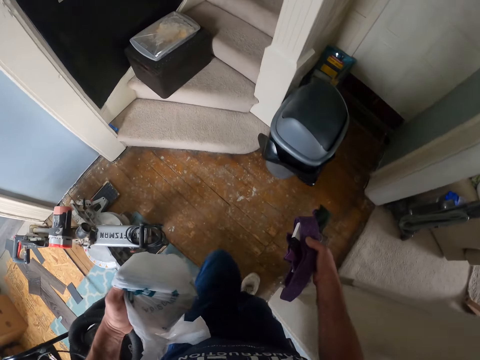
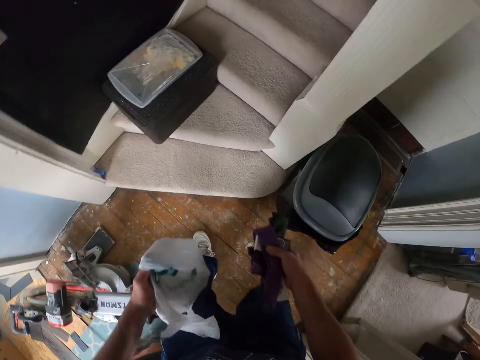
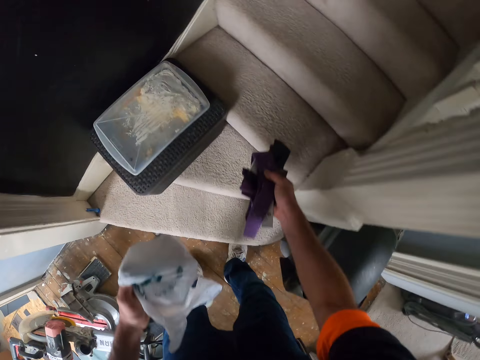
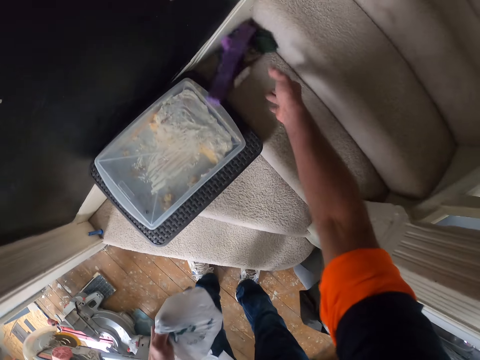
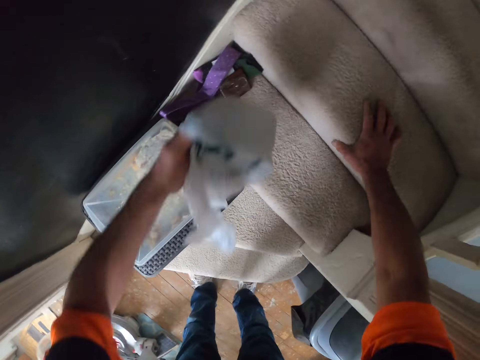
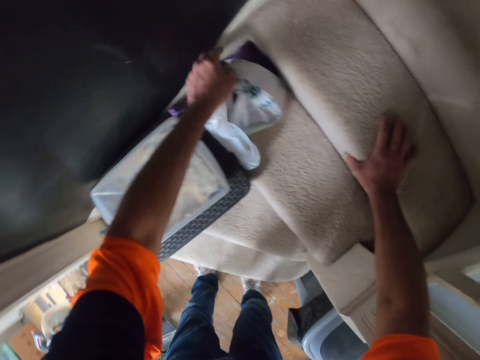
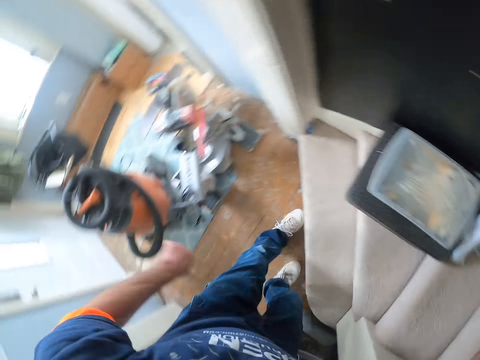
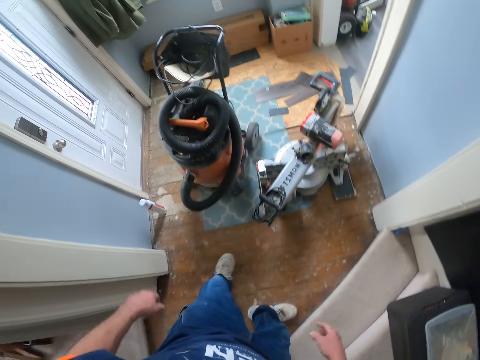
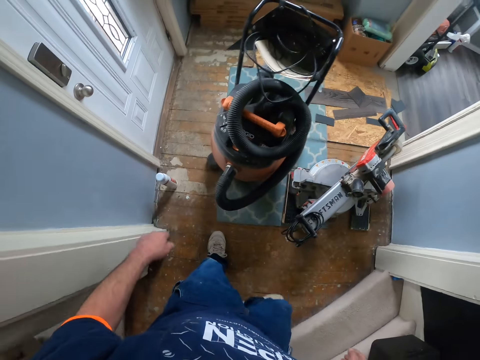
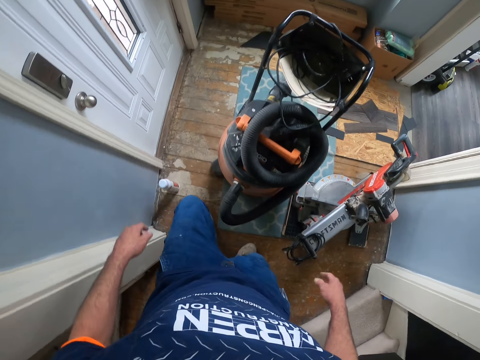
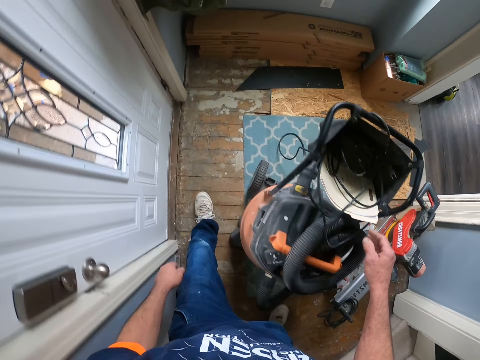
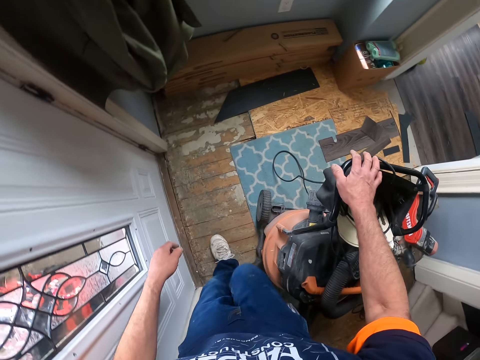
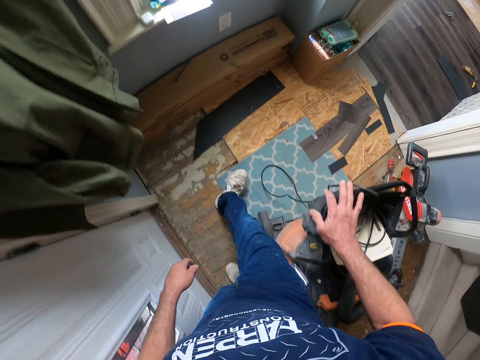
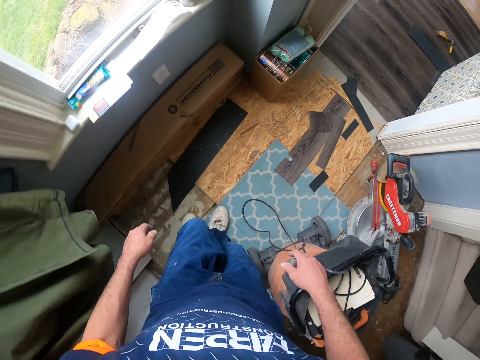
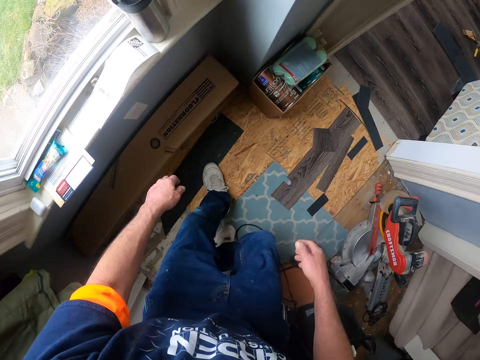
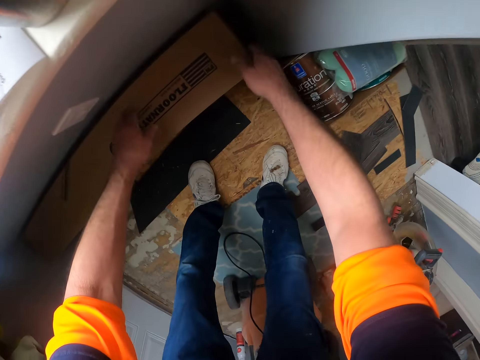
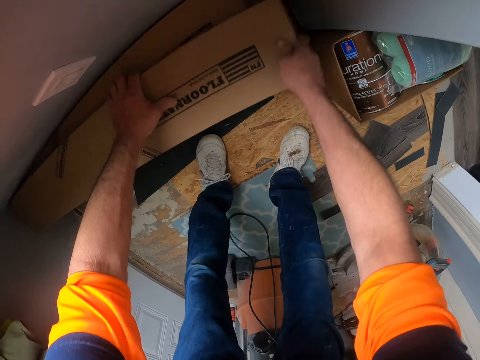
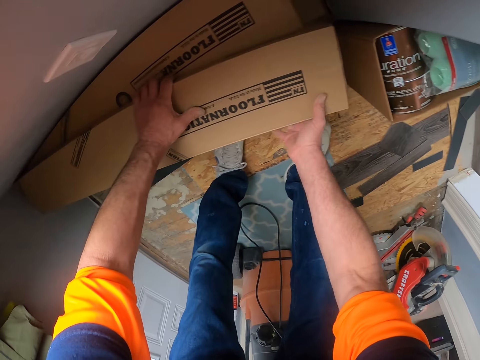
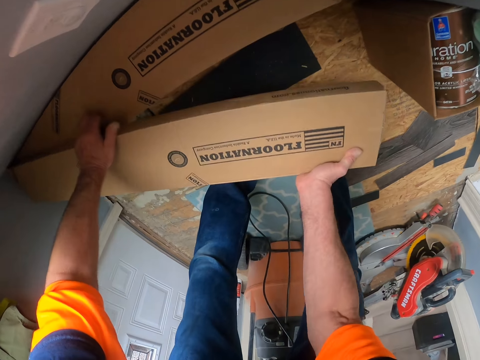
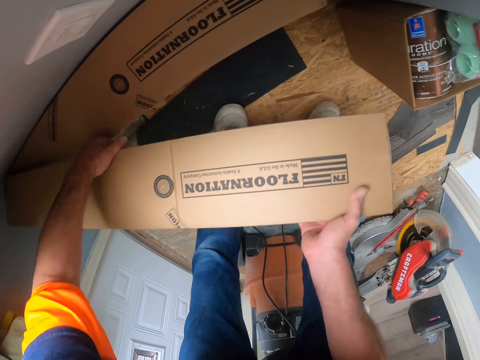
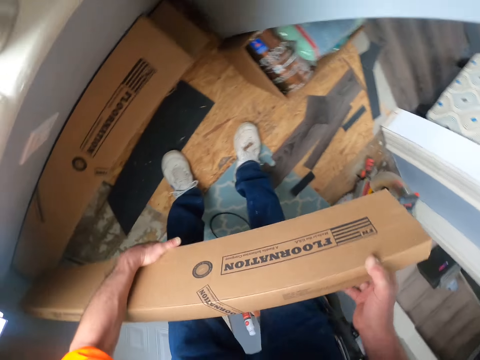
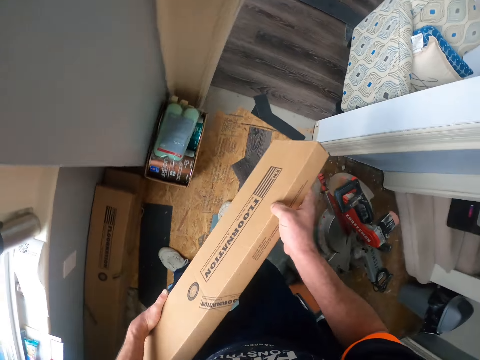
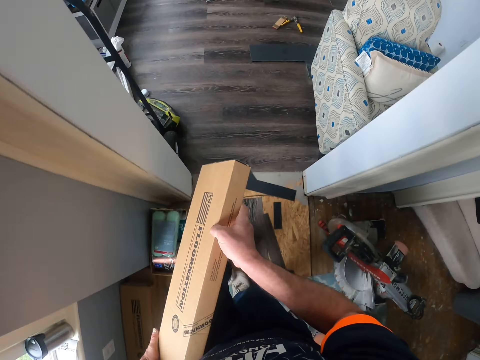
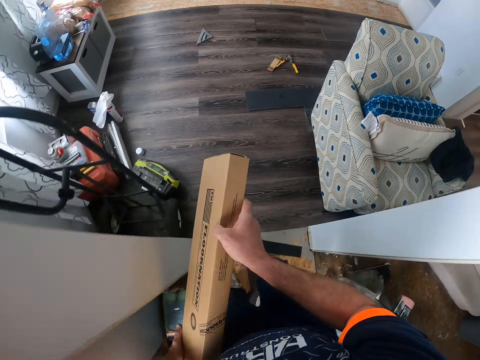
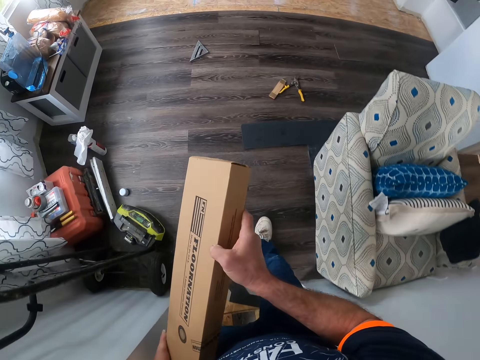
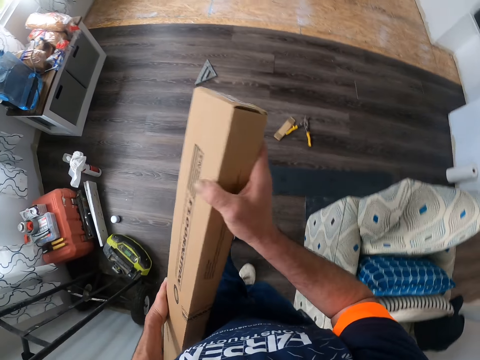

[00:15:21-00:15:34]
The camera wearer puts something on the stairs. They put the polythene bag on the stairs. They walk in the room. They touch something. They pick up a piece of timber in a box. They carry the box. They walk in the room holding the piece of timber in the box.

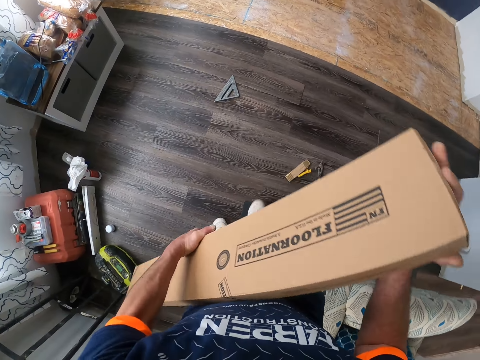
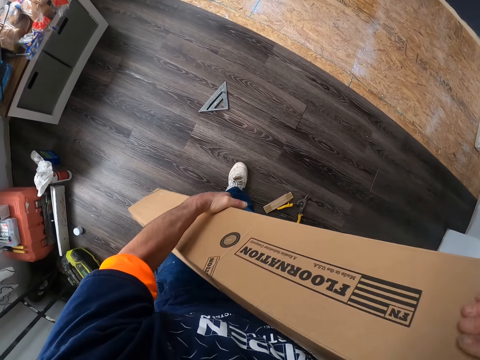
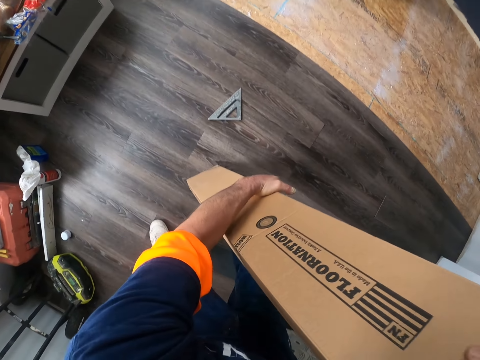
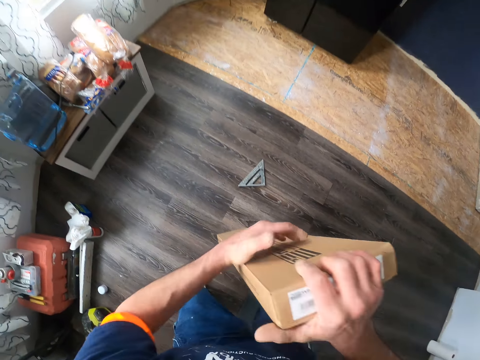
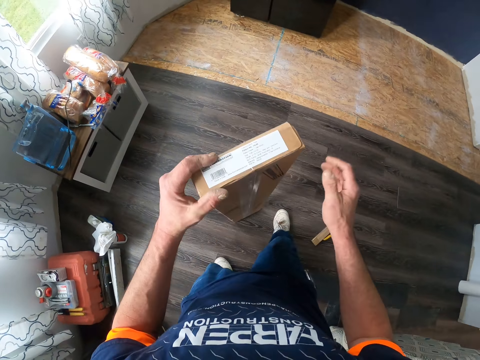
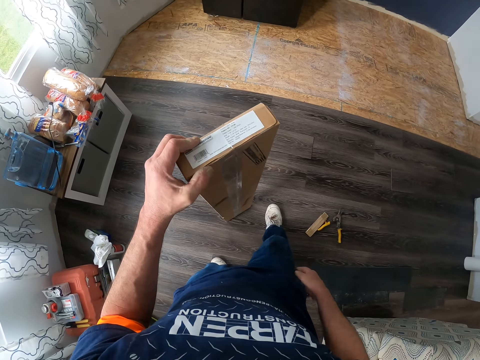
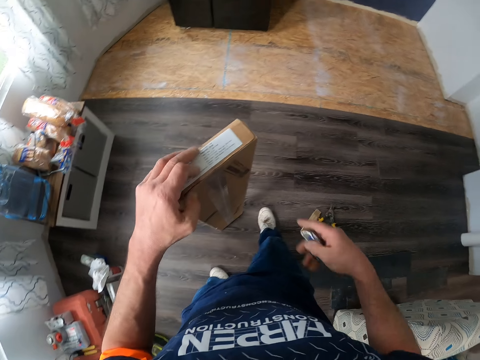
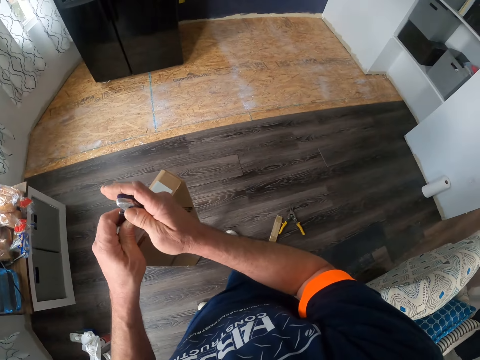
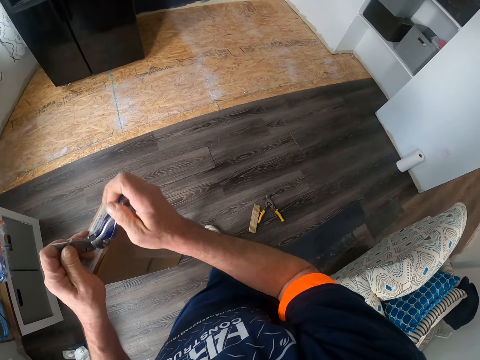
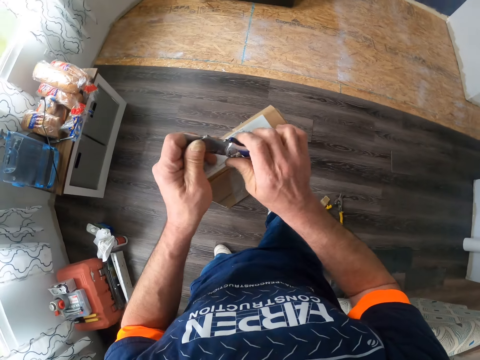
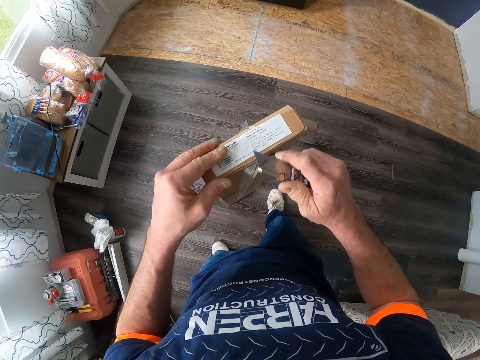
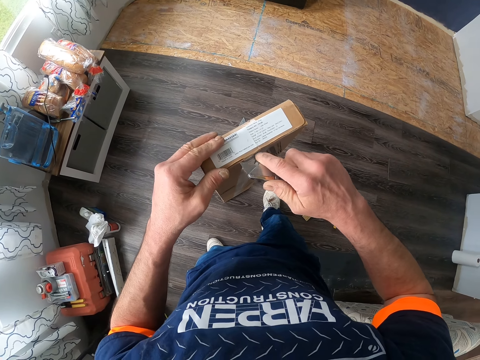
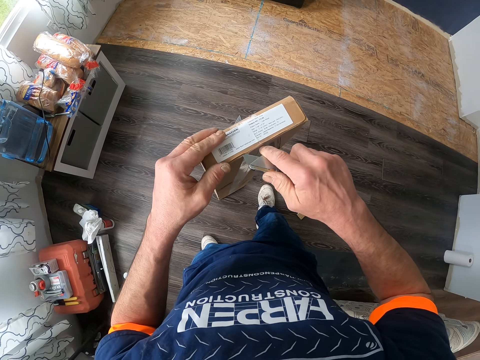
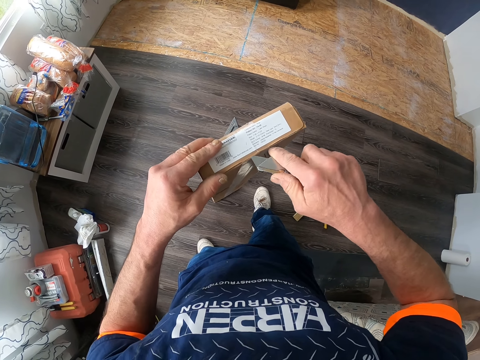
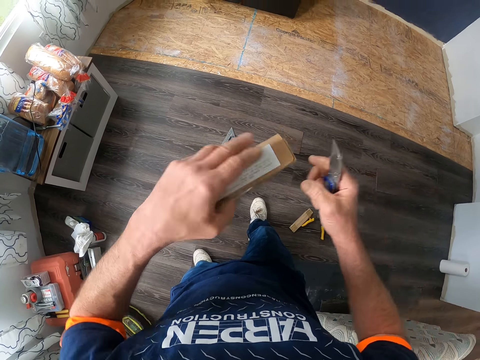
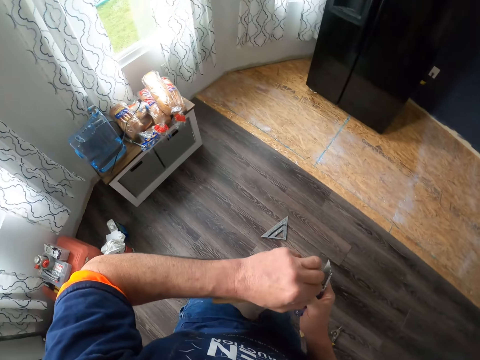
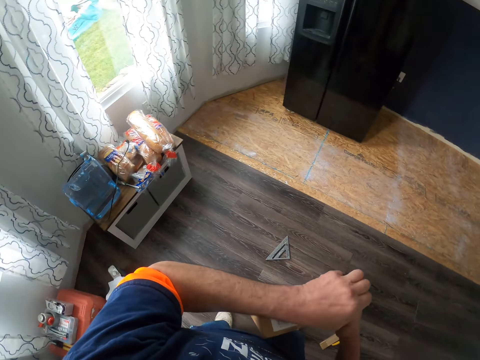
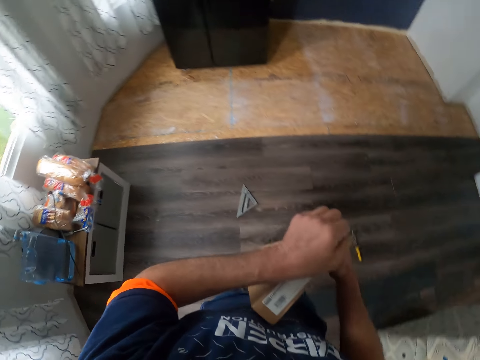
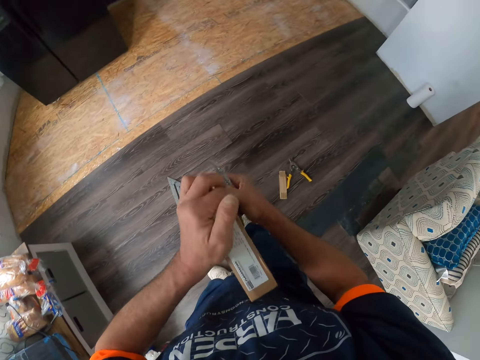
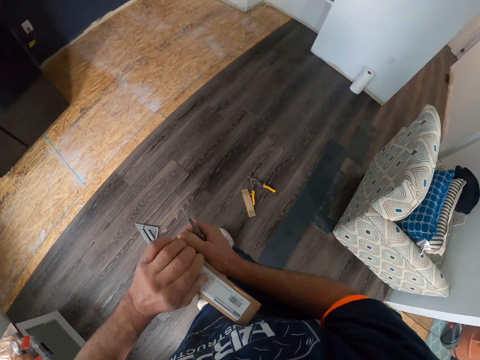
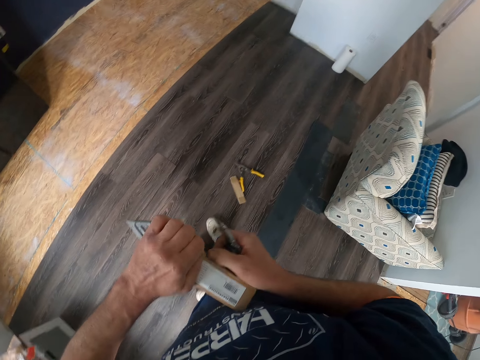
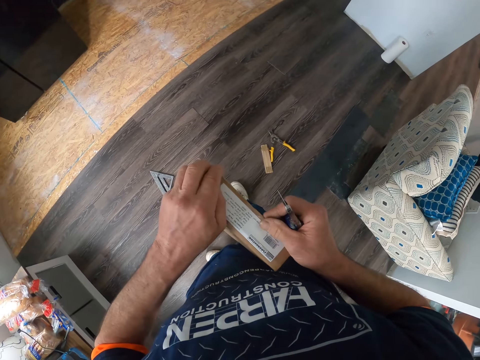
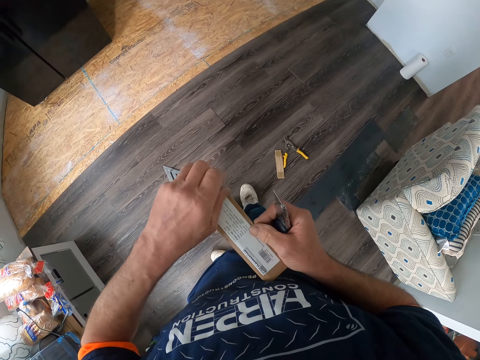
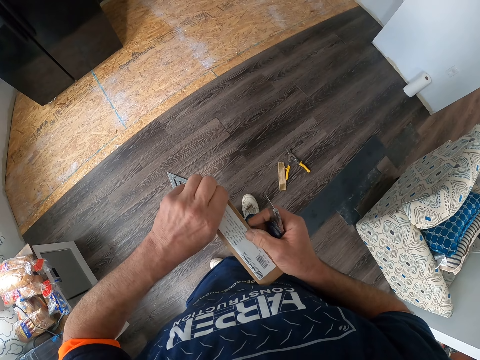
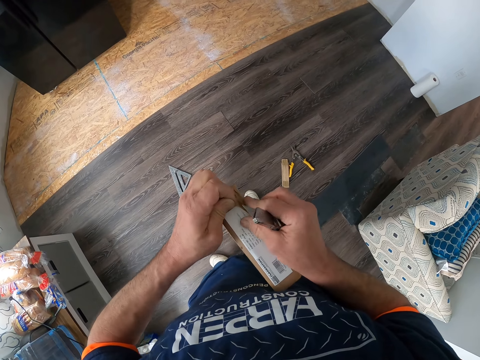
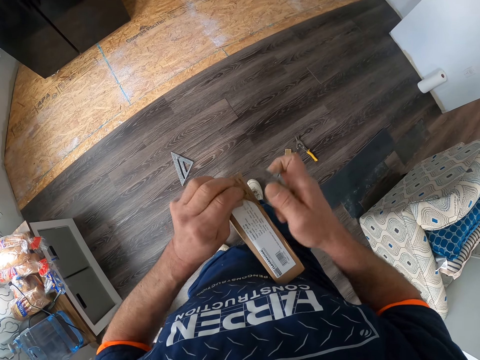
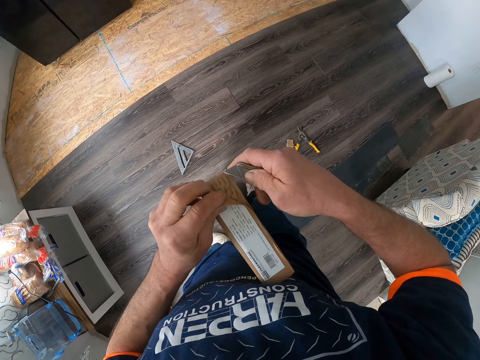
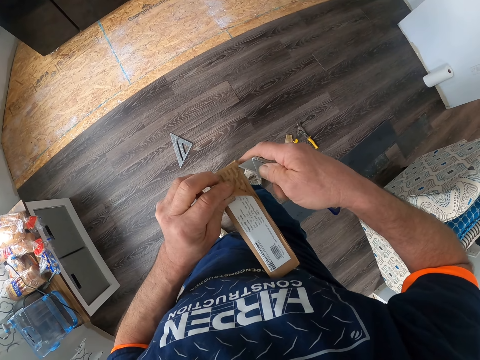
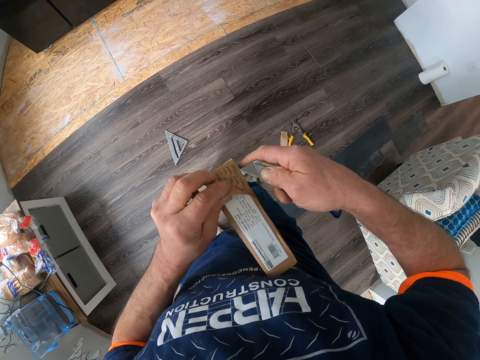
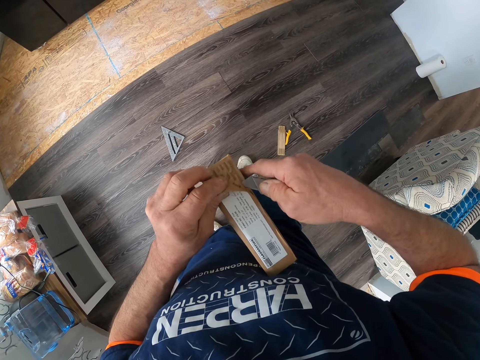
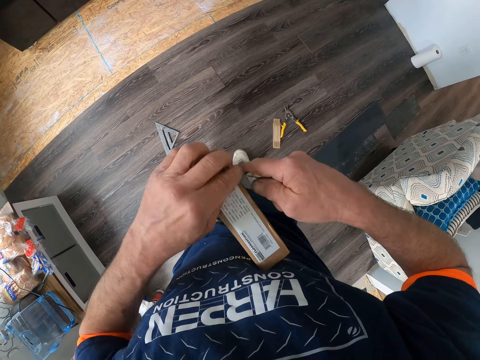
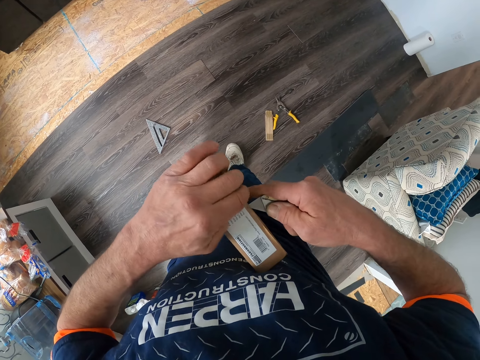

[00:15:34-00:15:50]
The camera wearer drops the piece of timber in the box. They remove the pen knife from the pocket. They unfold the knife. They open the box with the pen knife. They remove the seal. They unseal the box with the knife.
